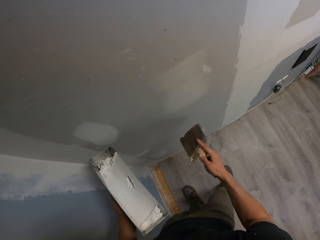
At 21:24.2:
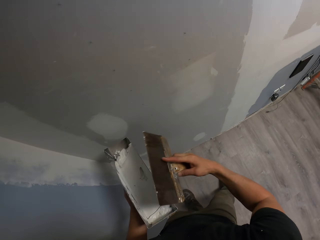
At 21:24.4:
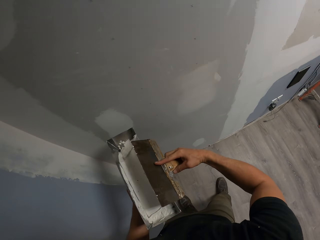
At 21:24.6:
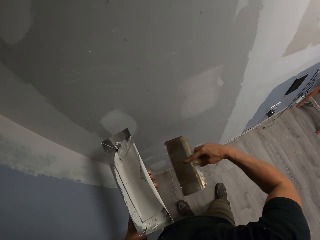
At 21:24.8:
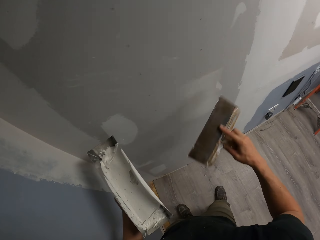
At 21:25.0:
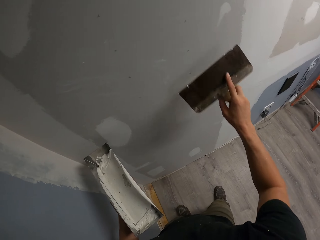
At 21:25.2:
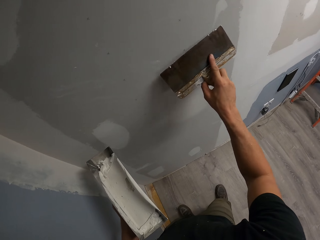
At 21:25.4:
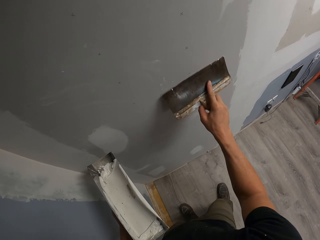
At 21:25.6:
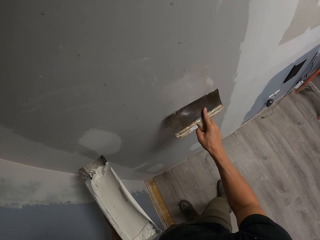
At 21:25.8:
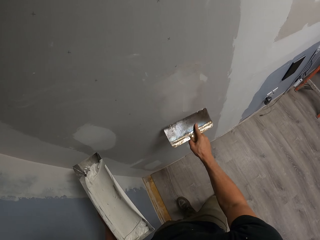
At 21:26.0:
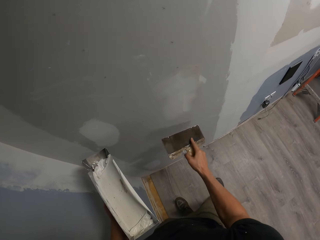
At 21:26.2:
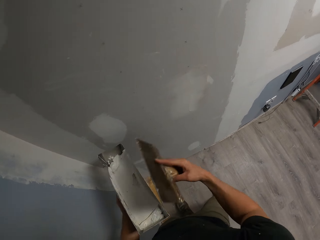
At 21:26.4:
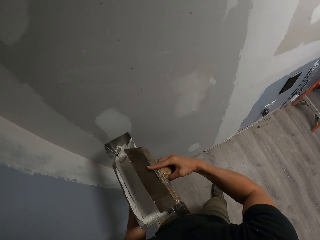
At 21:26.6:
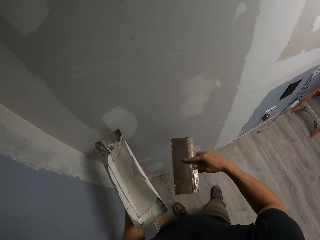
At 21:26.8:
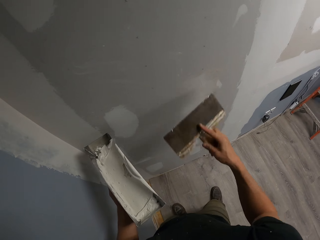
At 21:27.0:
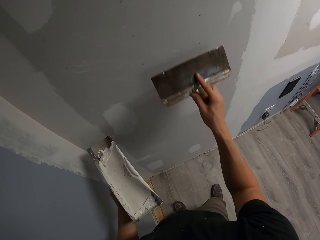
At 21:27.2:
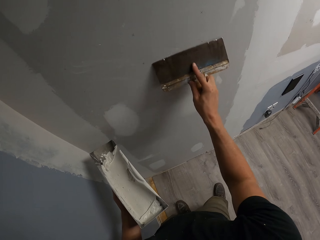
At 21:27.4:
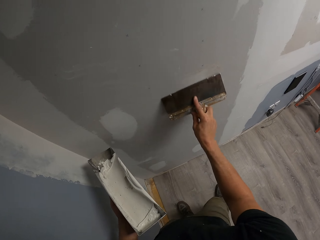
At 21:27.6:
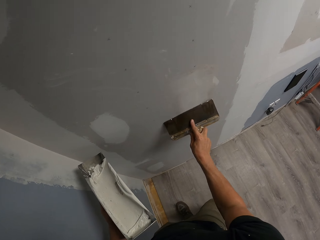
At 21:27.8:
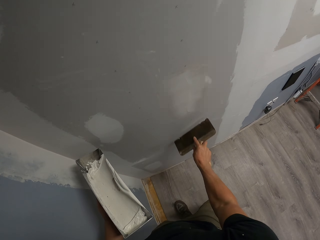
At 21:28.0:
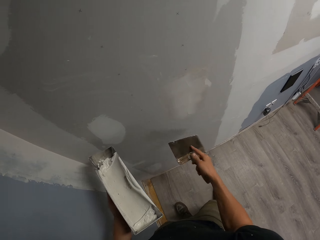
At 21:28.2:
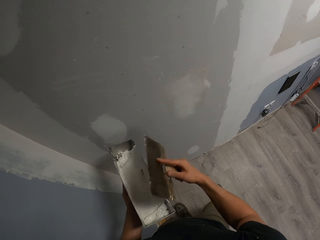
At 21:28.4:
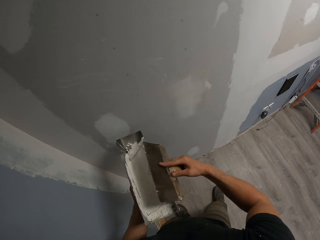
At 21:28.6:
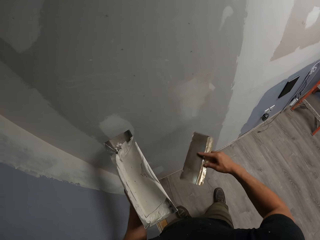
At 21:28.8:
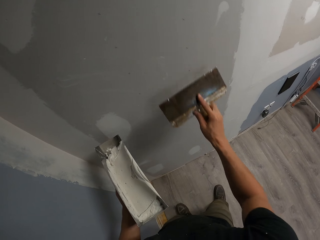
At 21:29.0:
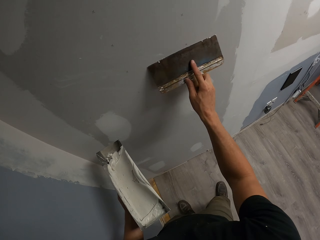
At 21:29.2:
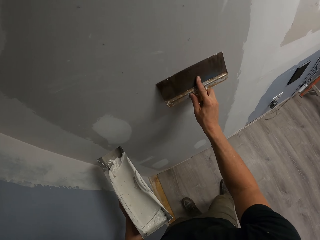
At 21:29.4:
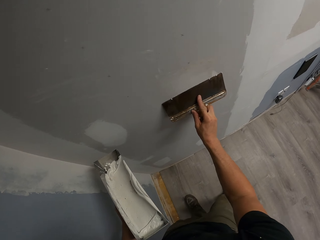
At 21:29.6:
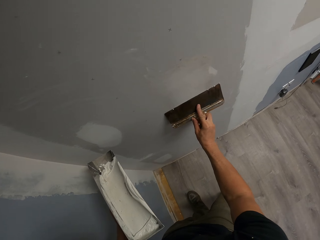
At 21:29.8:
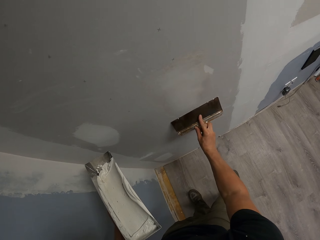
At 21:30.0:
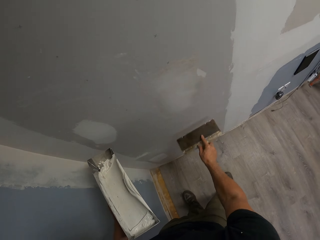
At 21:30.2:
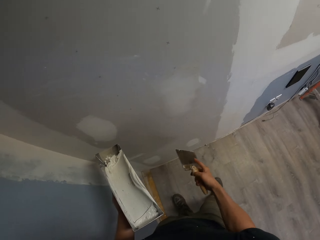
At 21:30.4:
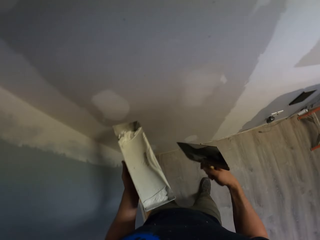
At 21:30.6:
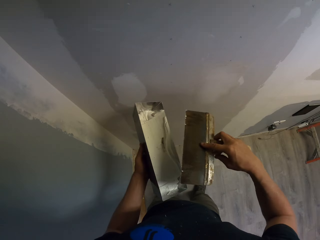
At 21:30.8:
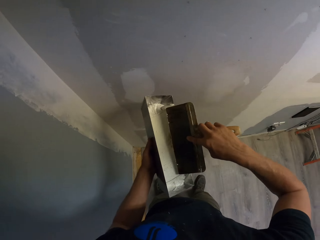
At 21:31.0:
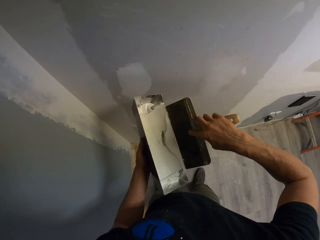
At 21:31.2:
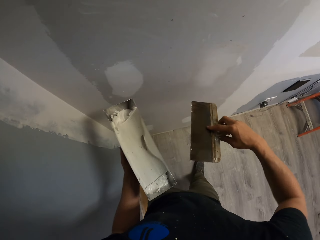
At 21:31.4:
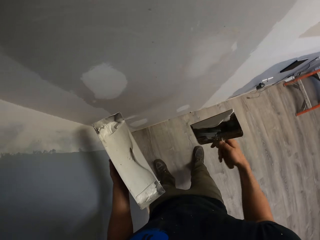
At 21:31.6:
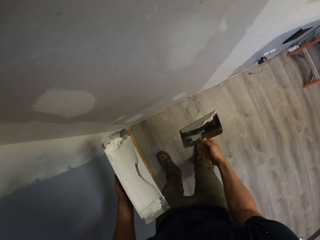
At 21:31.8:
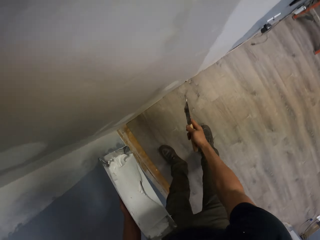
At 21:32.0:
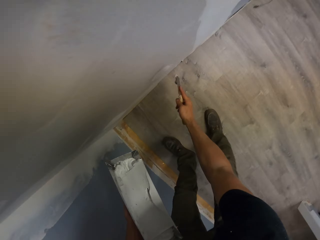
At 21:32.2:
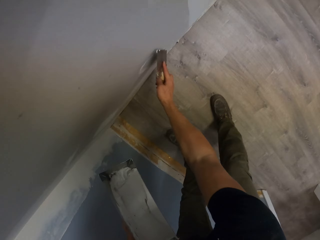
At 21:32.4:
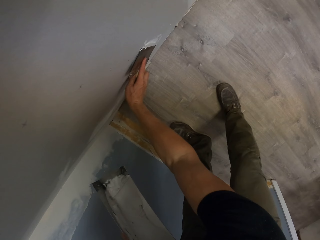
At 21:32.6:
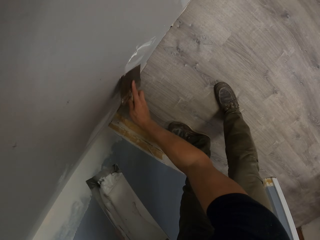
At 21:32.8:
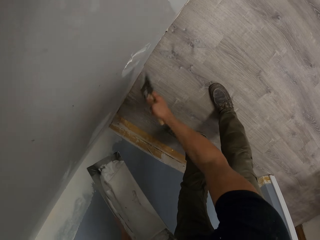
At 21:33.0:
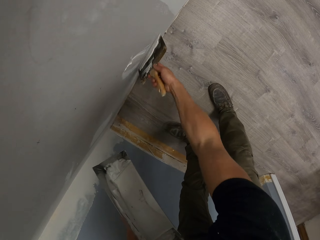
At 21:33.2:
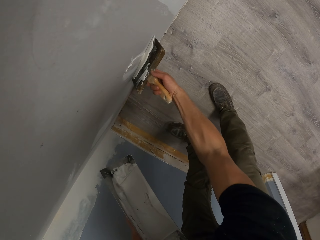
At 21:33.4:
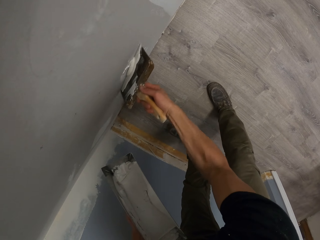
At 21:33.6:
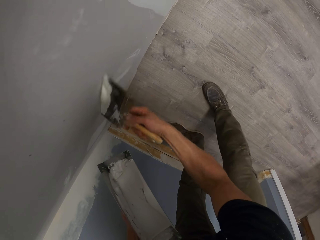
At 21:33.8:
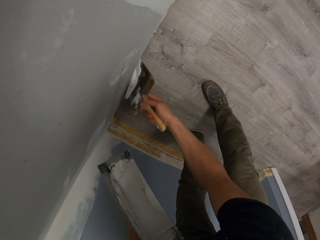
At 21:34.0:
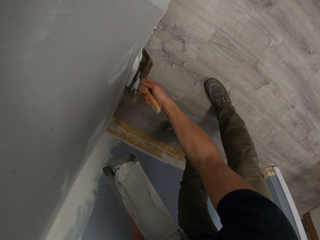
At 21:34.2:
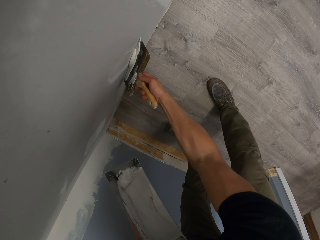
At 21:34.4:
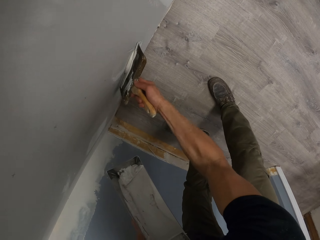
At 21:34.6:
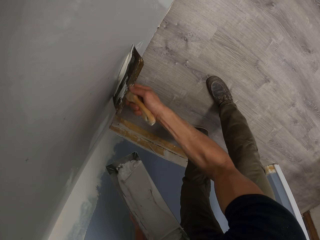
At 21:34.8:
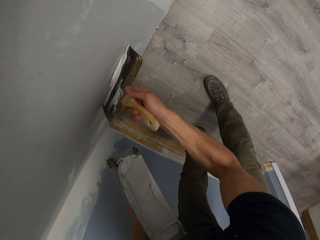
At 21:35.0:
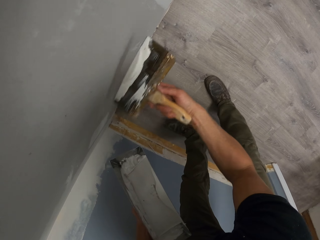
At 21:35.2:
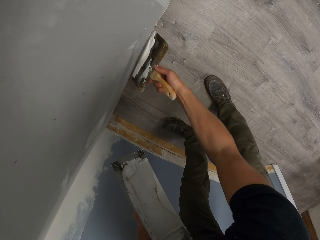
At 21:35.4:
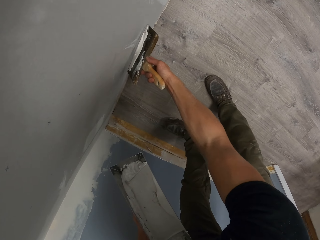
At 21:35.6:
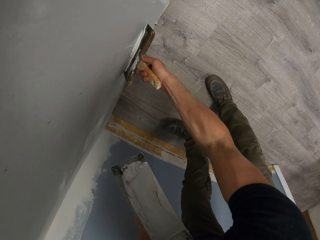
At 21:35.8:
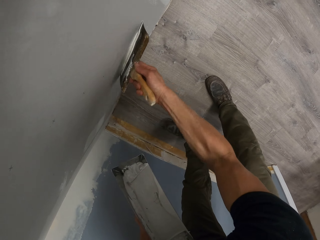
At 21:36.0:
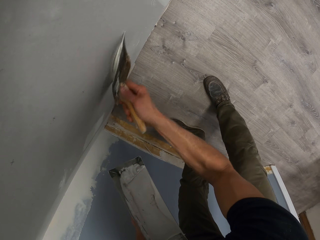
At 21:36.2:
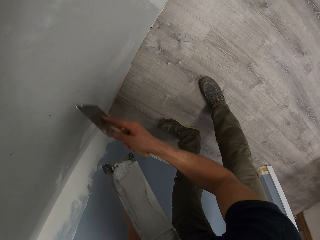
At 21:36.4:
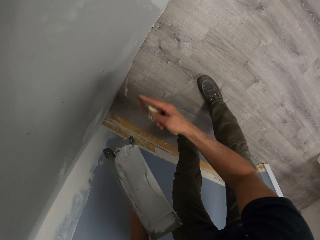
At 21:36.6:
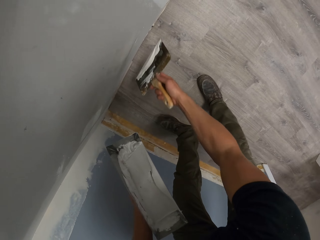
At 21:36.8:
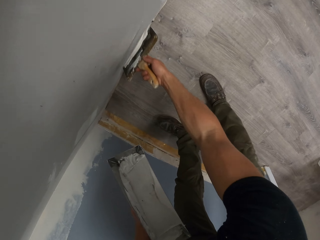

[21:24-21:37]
The camera wearer wipes the brush on the trough. They paint the wall. They wipe the brush on the trough. They paint the wall. They wipe the brush on the trough. They paint the wall. They wipe the brush on the trough. They paint the wall.

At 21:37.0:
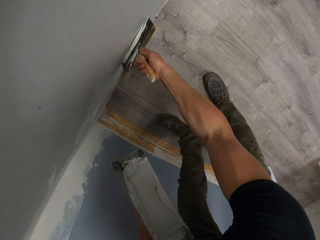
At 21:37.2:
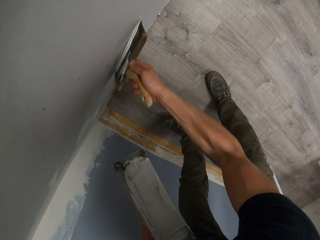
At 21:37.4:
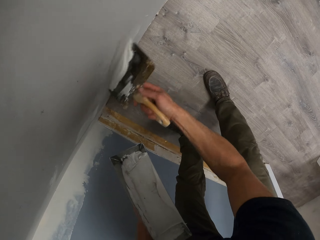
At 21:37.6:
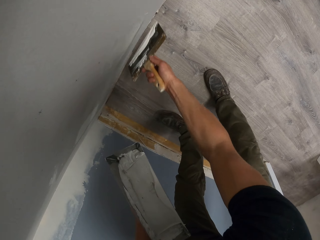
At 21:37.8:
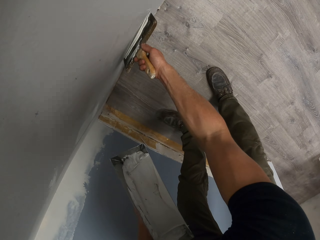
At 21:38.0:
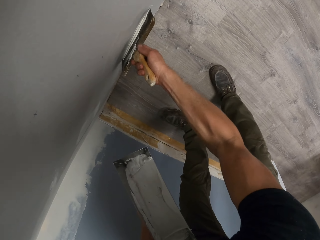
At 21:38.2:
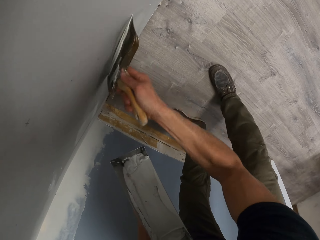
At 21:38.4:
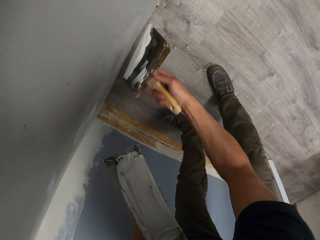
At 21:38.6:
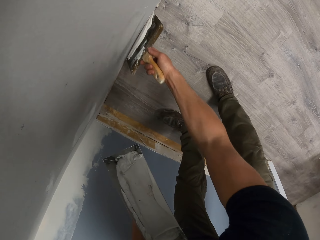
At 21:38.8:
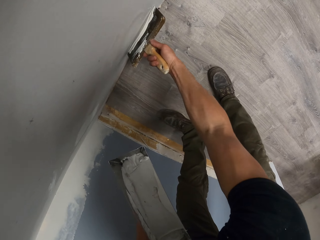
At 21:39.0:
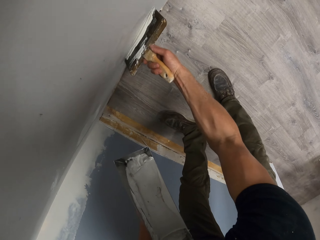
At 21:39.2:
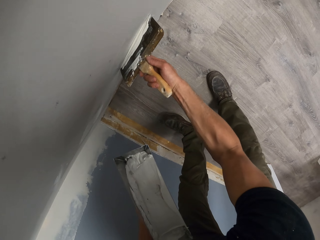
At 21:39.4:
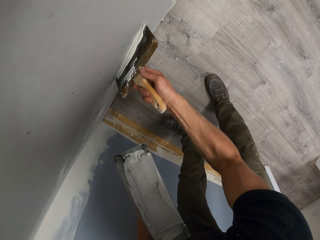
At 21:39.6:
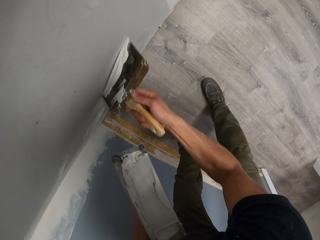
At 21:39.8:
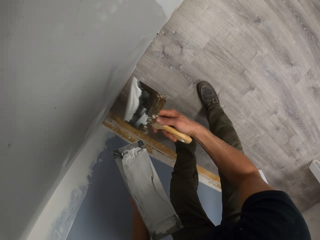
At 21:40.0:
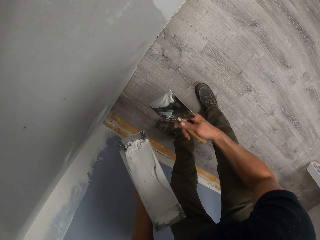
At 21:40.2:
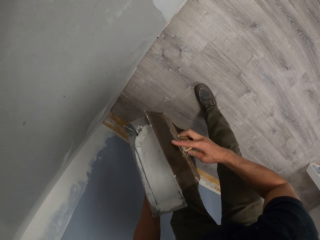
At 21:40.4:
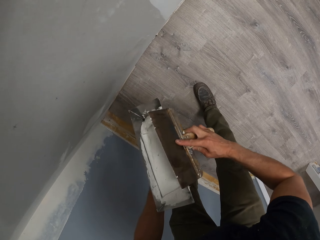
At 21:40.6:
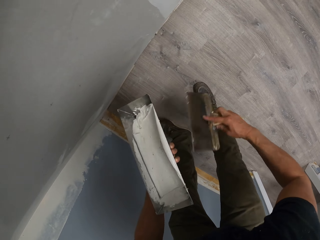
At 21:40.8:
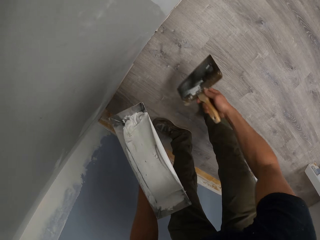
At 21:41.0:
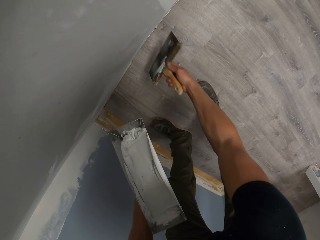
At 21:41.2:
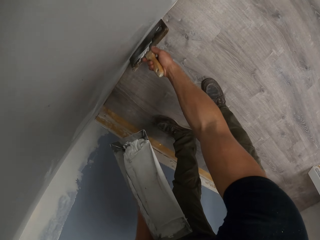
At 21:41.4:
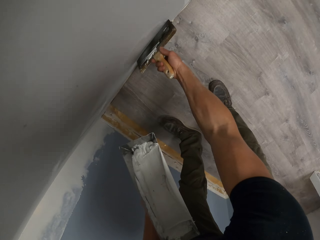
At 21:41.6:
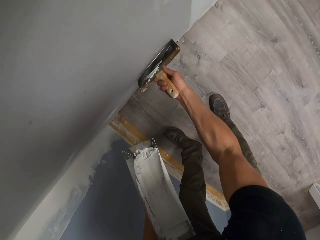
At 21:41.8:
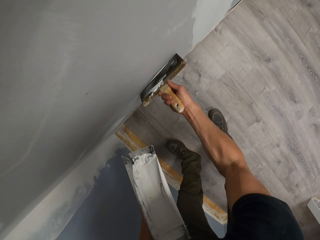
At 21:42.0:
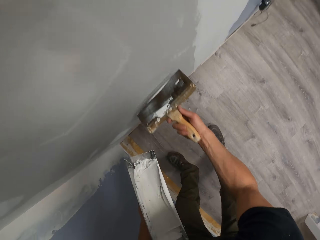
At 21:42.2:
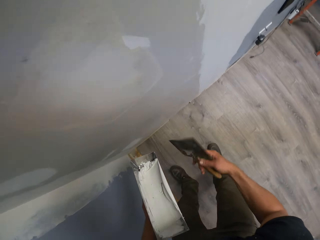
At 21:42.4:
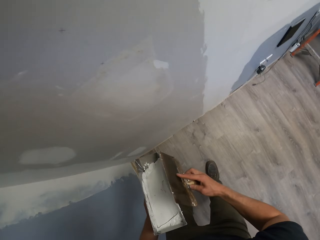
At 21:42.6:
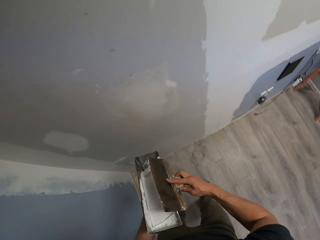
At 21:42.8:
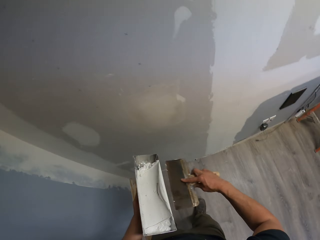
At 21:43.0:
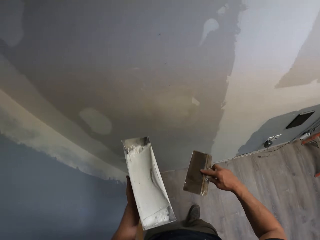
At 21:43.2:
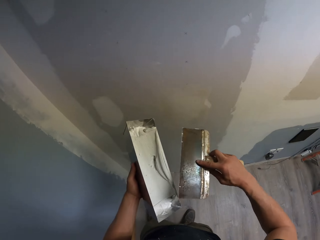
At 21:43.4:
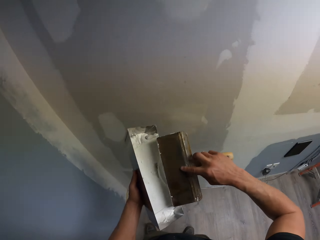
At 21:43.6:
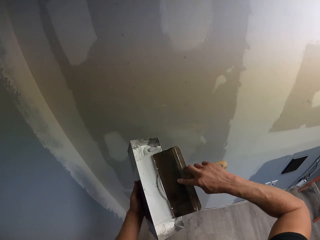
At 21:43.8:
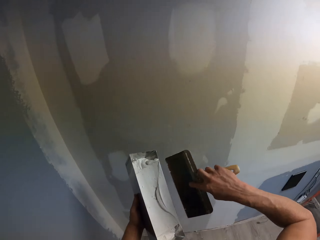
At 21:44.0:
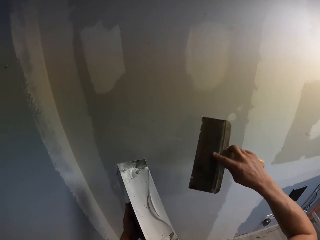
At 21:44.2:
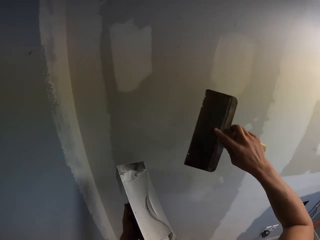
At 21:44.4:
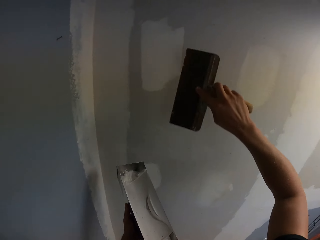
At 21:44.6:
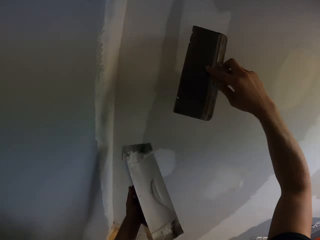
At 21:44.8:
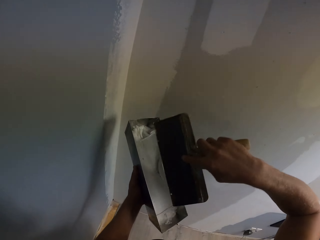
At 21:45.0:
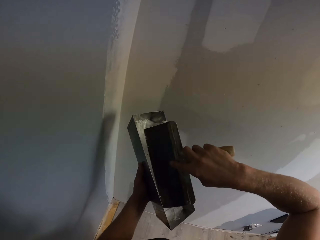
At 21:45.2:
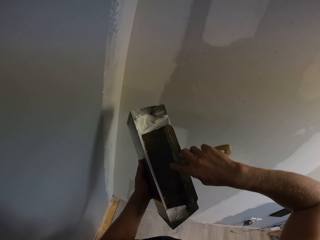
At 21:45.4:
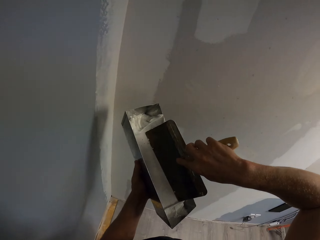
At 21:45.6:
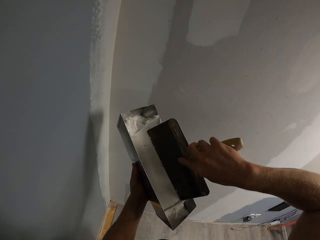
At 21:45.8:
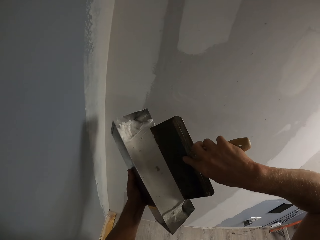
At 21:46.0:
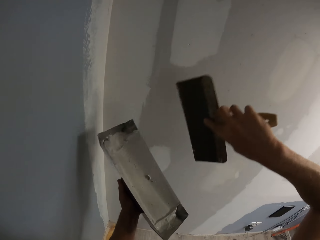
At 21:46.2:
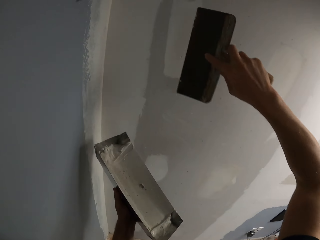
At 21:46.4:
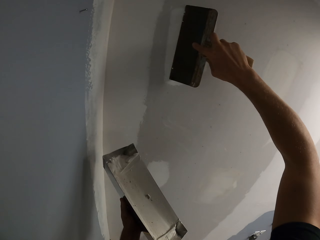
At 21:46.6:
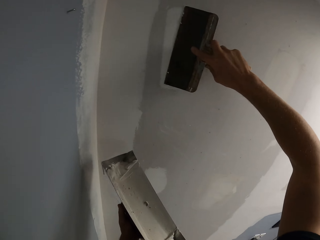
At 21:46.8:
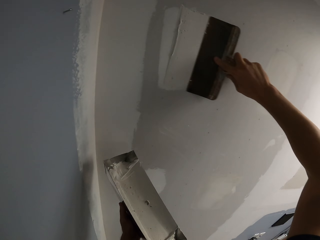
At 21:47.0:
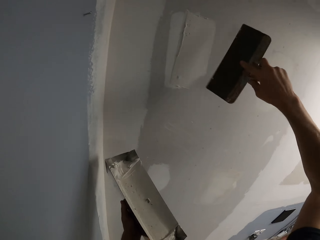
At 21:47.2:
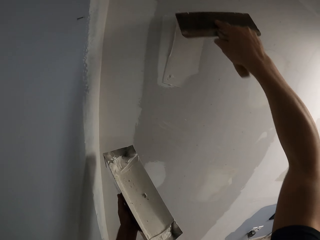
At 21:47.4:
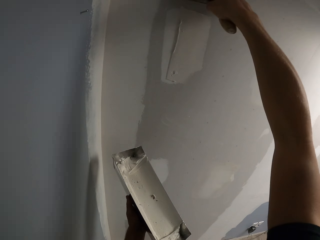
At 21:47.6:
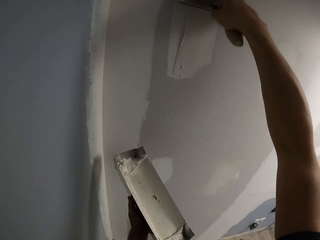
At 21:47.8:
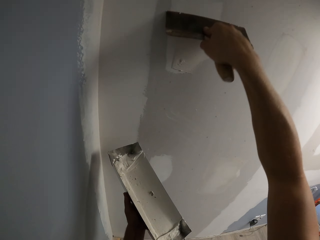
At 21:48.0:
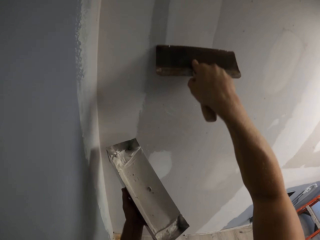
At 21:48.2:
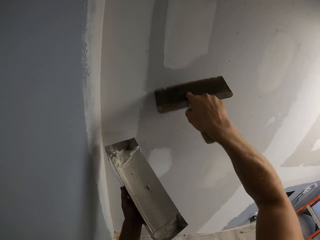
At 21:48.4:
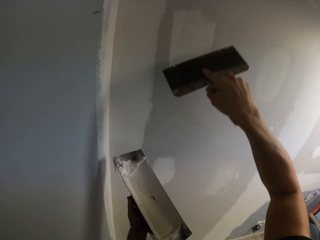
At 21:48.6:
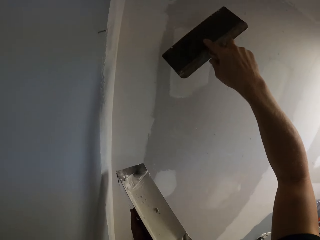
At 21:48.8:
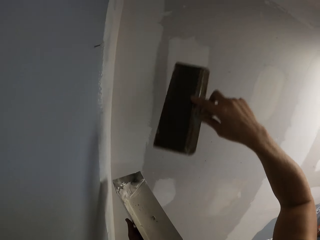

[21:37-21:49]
The camera wearer wipes the brush on the trough. They paint the wall. They wipe the brush on the trough. They paint the wall. They collect paint from the trough. They paint the wall.
